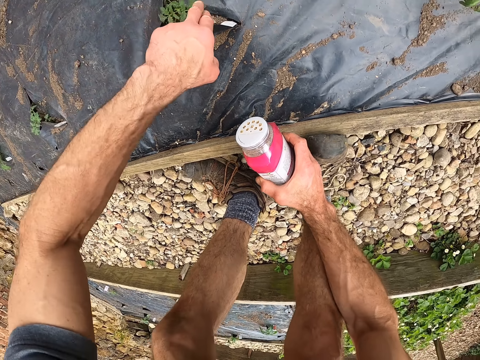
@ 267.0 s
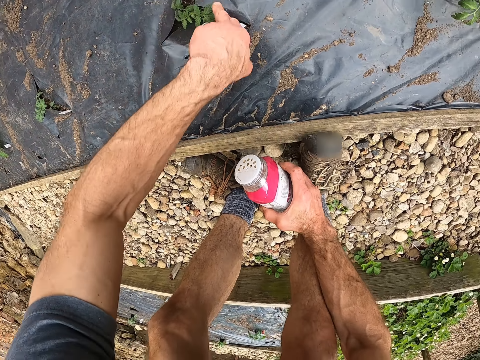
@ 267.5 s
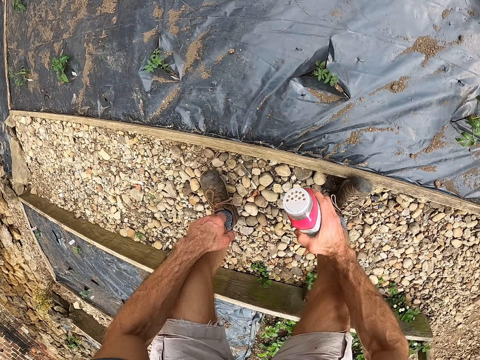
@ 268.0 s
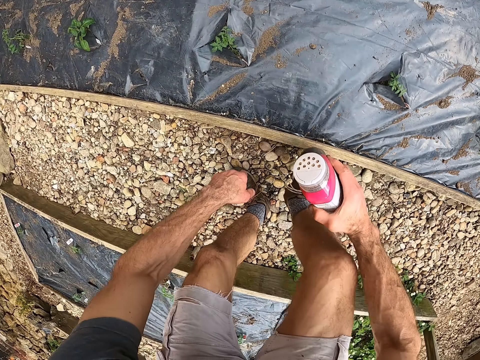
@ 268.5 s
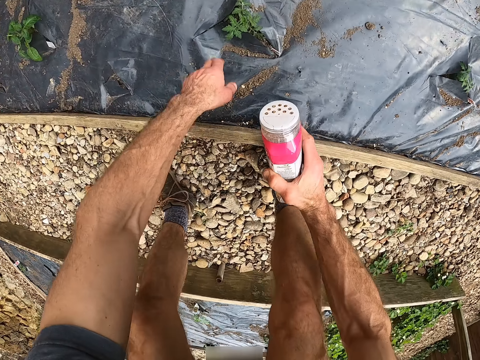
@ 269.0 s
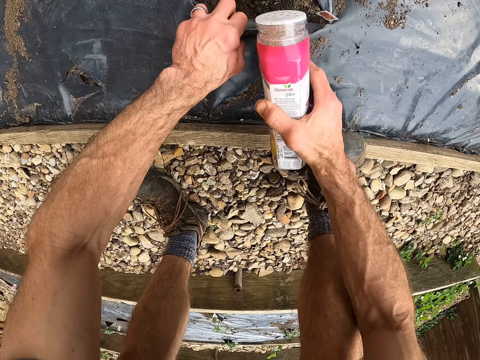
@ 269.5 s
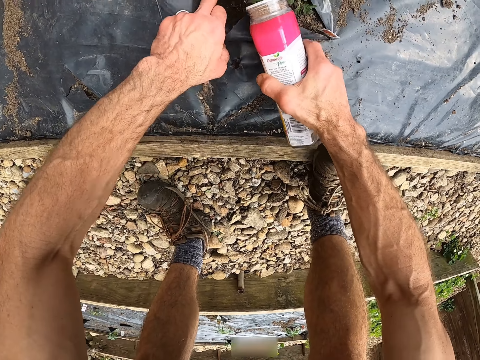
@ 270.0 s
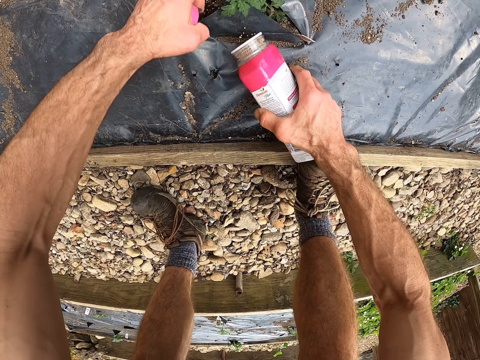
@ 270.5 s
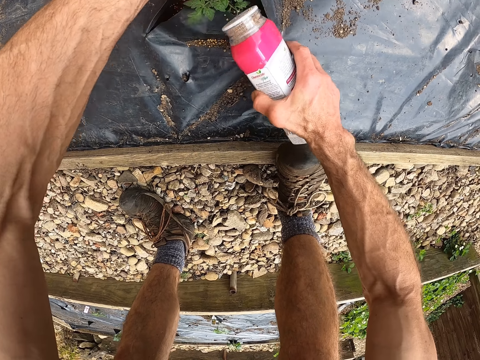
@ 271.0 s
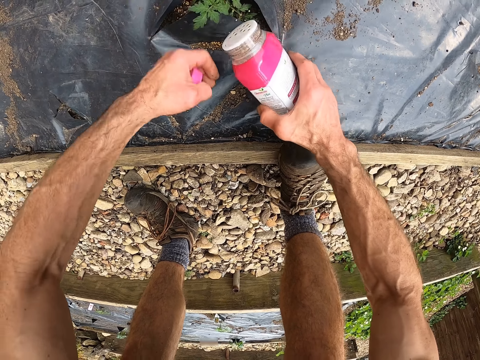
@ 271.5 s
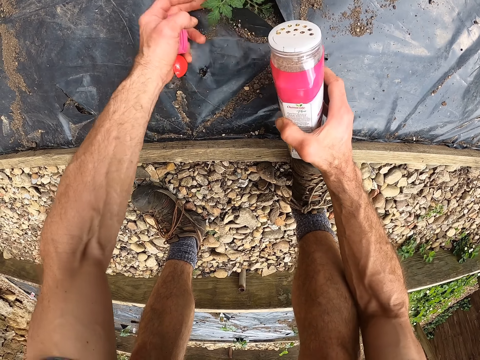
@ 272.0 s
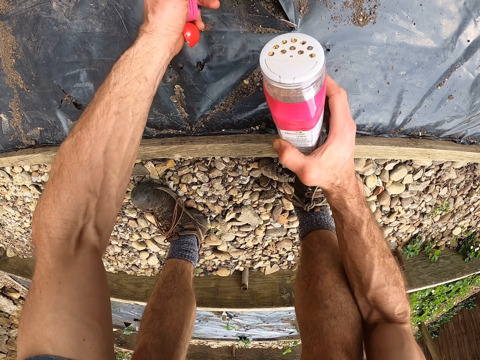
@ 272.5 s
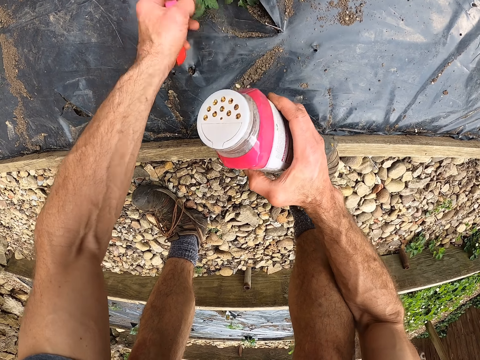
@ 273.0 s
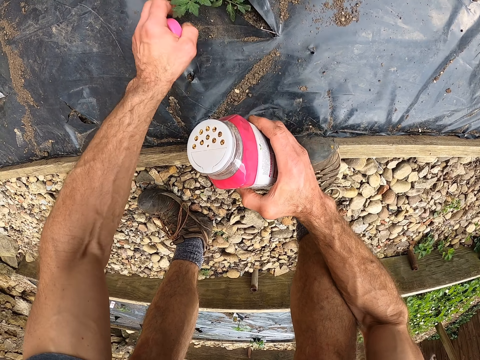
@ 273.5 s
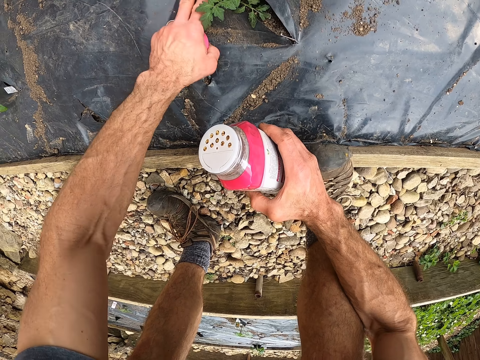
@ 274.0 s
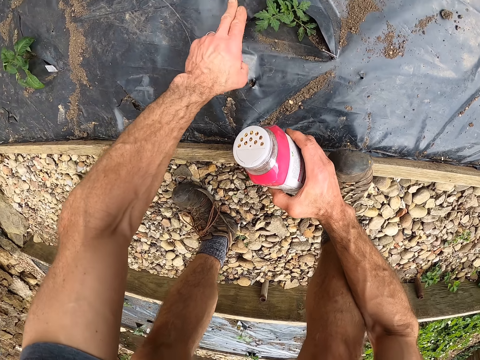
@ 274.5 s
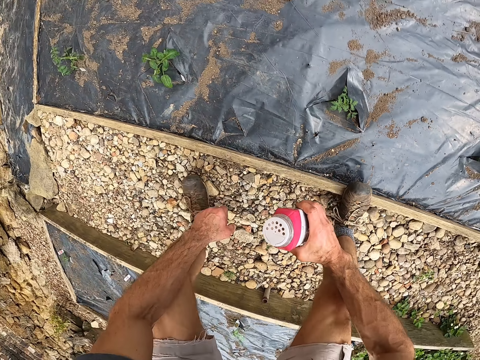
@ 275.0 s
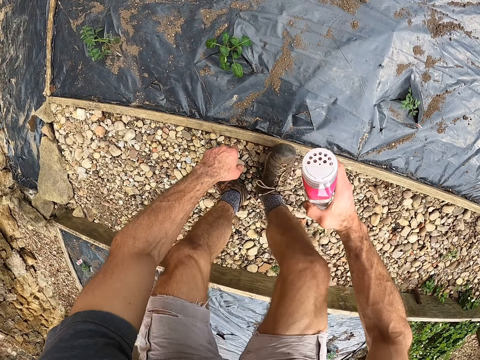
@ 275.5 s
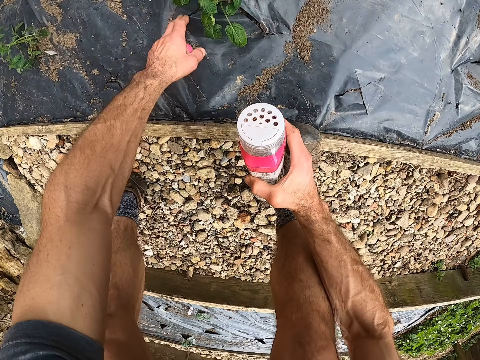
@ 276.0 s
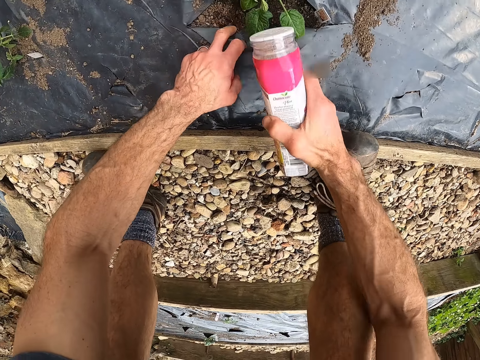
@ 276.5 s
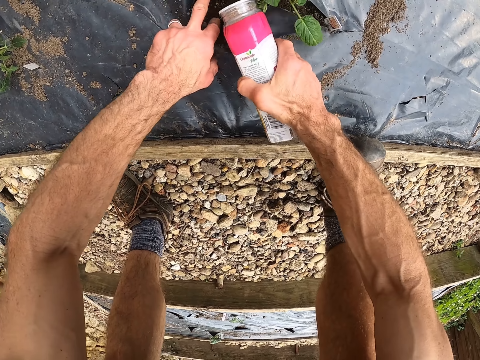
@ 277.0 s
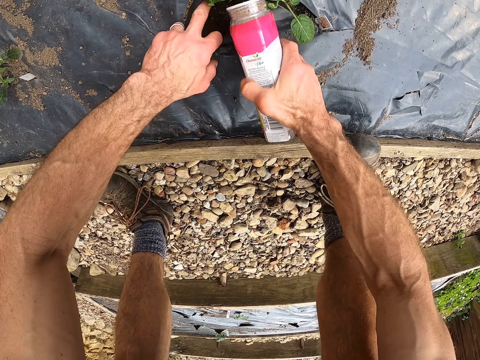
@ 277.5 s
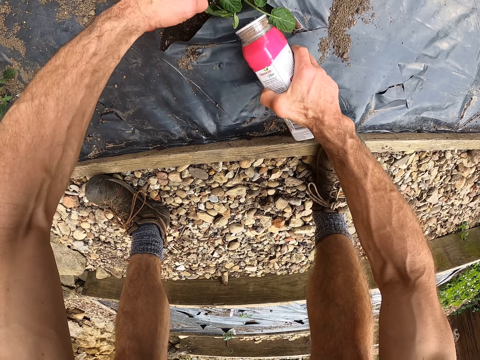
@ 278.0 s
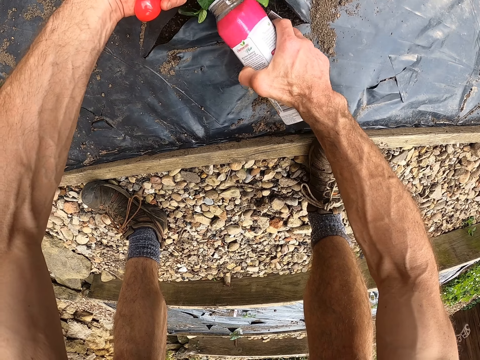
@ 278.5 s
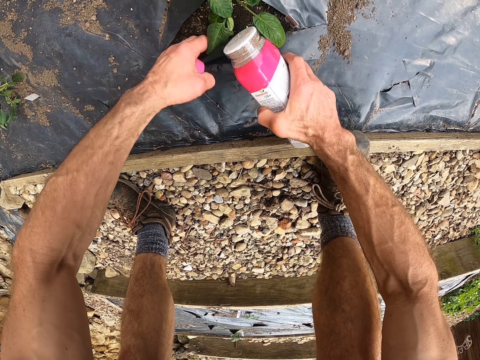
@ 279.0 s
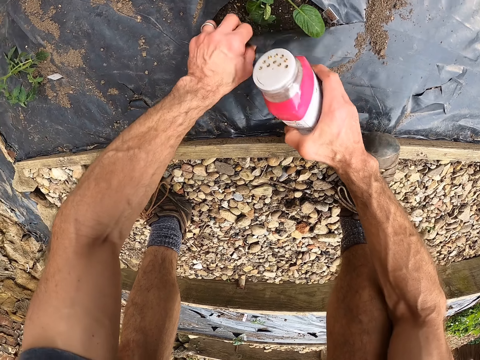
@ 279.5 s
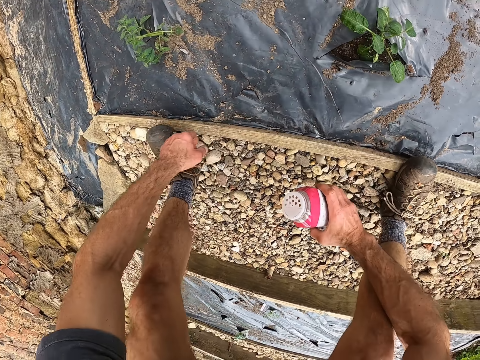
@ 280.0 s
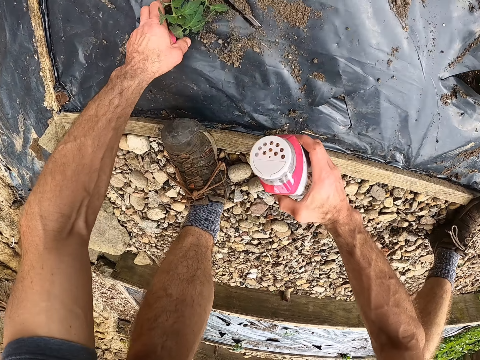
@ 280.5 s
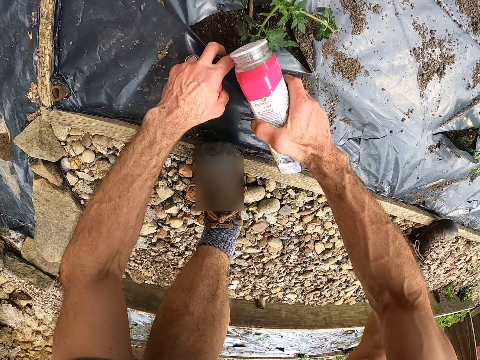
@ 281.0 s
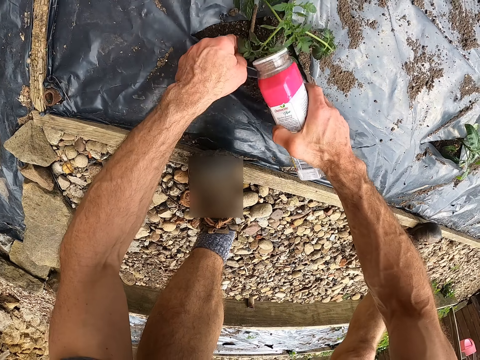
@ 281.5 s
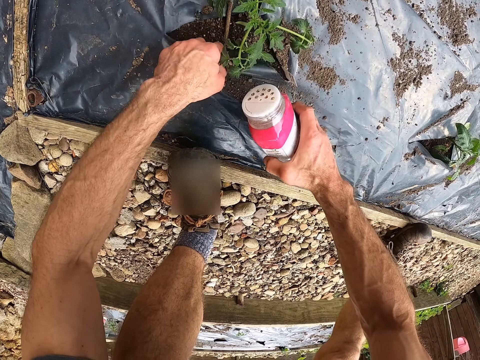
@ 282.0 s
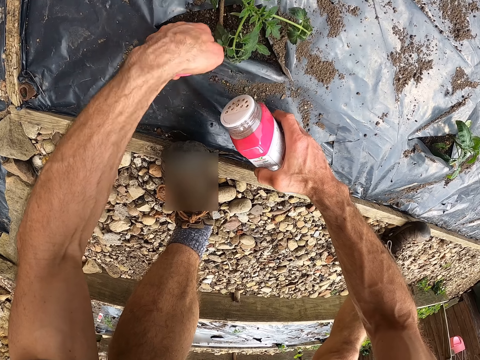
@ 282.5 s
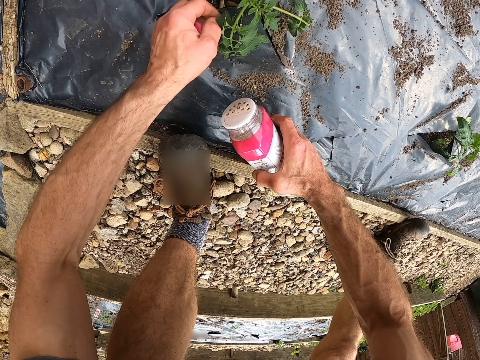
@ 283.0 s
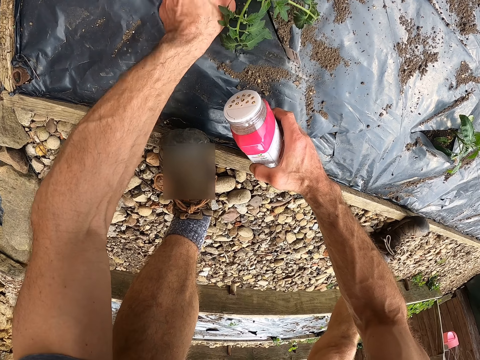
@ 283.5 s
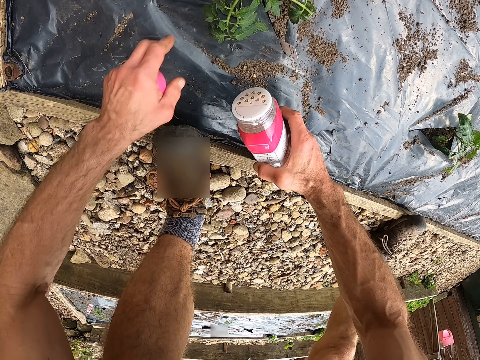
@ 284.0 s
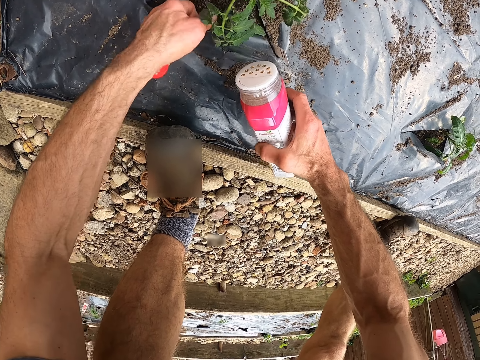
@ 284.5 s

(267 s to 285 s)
The camera wearer pulls the polythene beside another plant on the nursery bed. He sprinkles fertilizer on the plant. He dusts the polythene with his left hand. He pulls the polythene beside another plant on the nursery bed. He sprinkles fertilizer on the plant. He pulls the polythene beside another plant on the nursery bed. He sprinkles fertilizer on the plant.

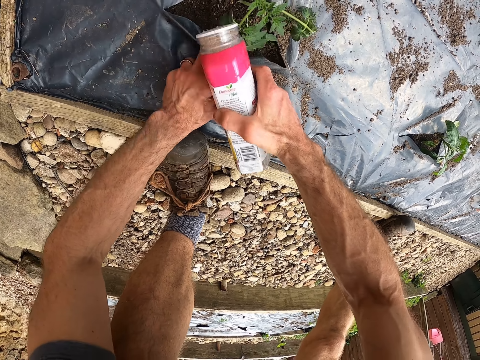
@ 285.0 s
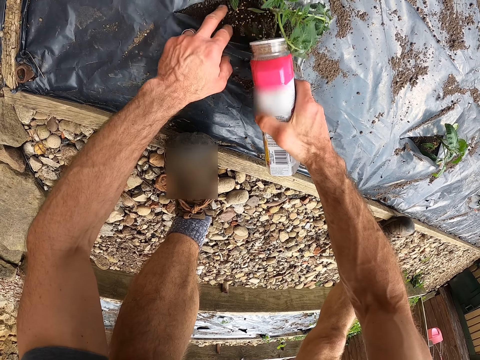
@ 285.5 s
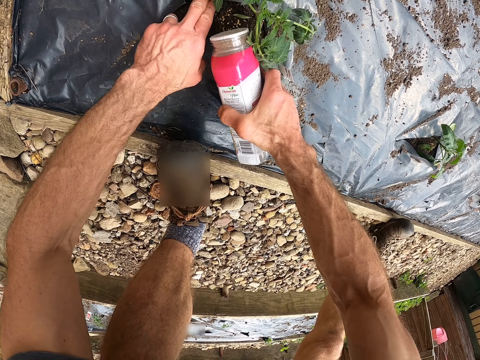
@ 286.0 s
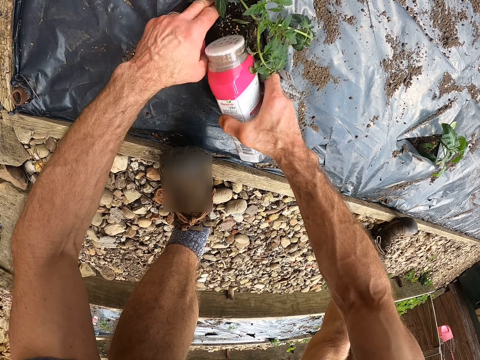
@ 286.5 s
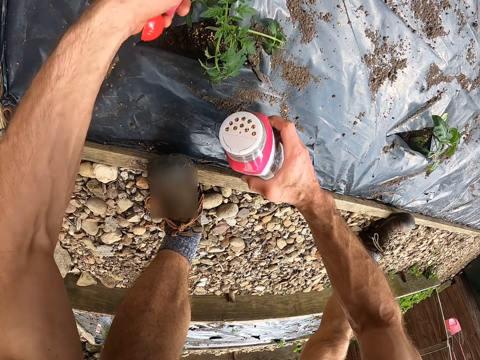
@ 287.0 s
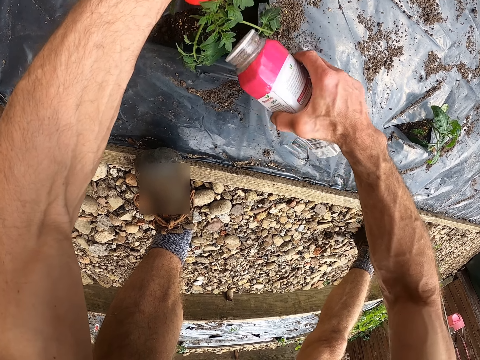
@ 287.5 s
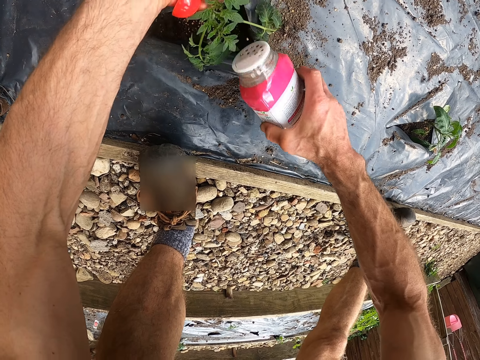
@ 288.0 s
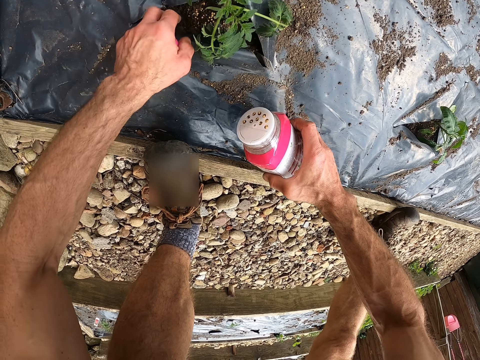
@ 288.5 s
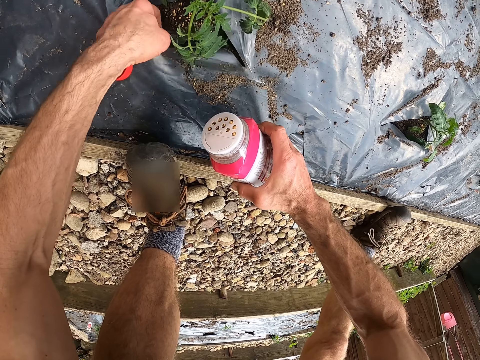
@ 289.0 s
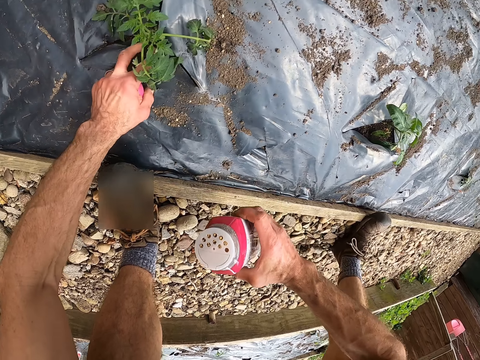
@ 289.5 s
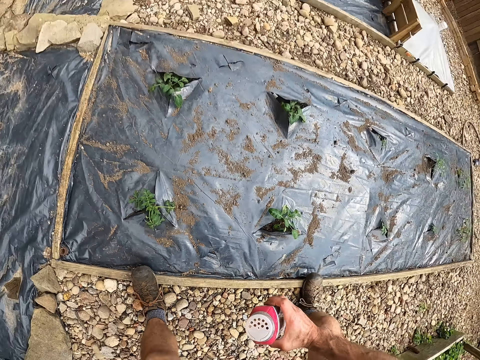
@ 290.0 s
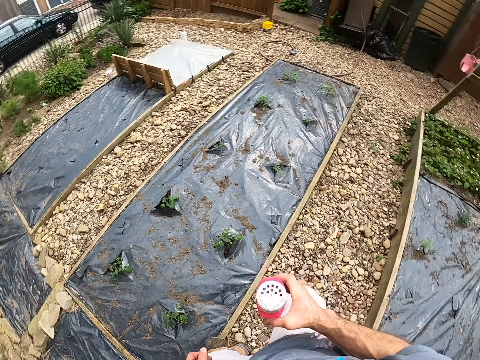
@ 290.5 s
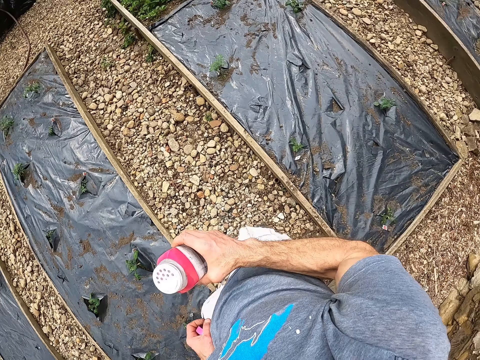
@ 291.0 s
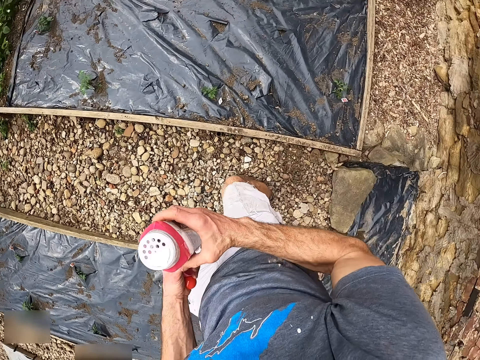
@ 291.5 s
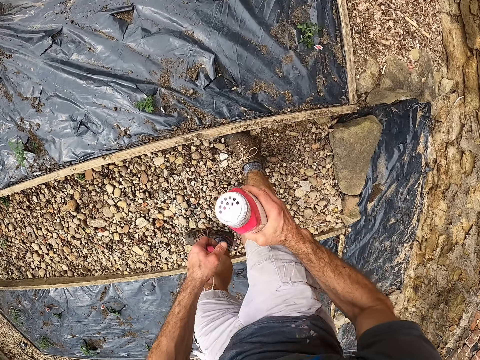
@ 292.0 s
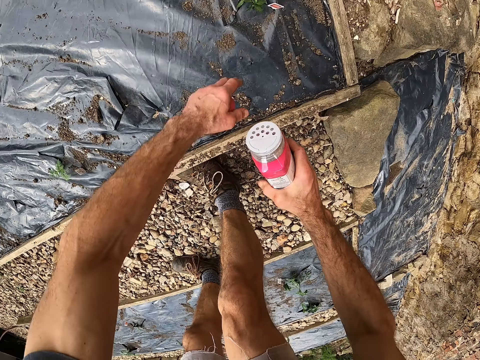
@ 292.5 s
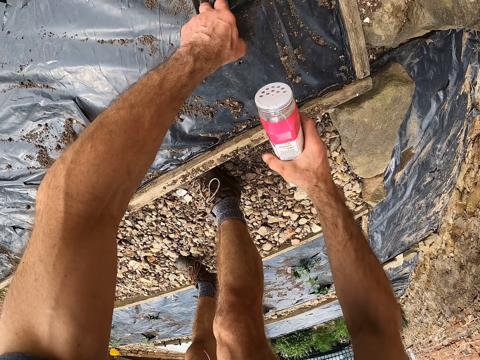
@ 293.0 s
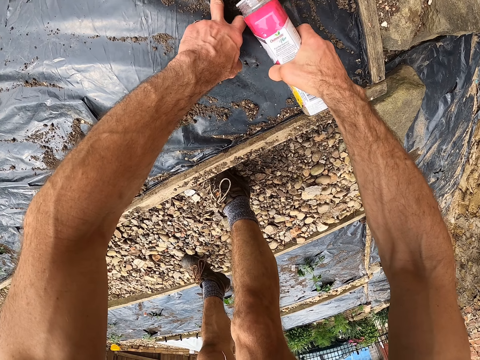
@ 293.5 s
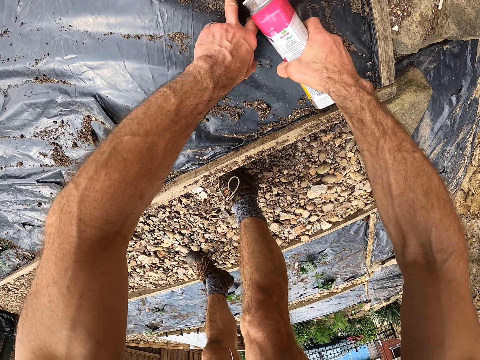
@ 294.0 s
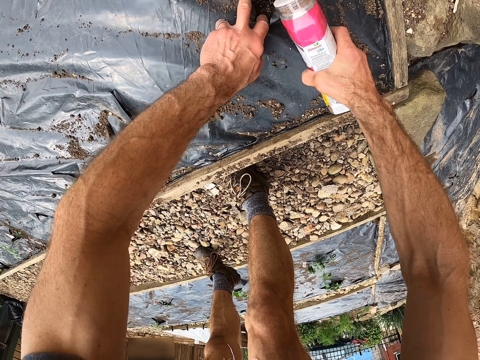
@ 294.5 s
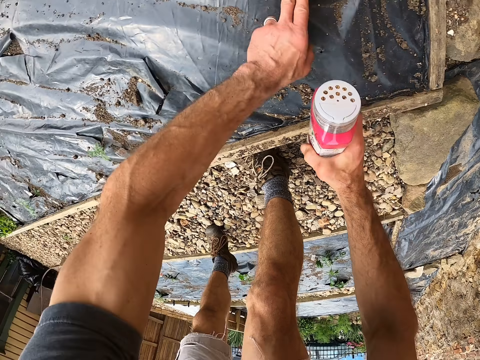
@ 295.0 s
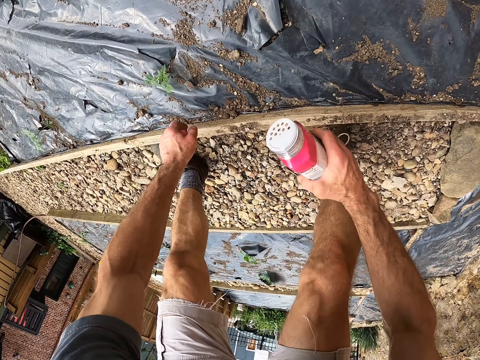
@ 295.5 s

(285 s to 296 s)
The camera wearer turns to another wooden nursery bed with polythene. They pull the polythene beside a plant in the nursery bed. They sprinkle the fertilizer on the plant.
